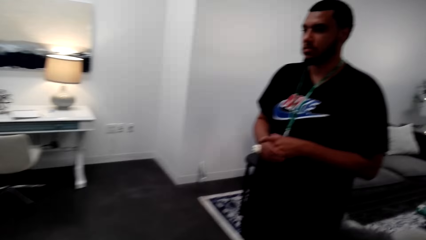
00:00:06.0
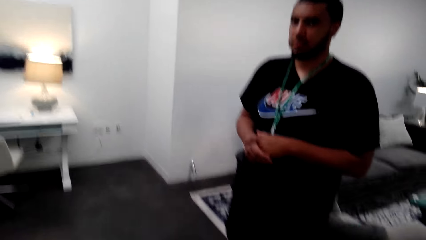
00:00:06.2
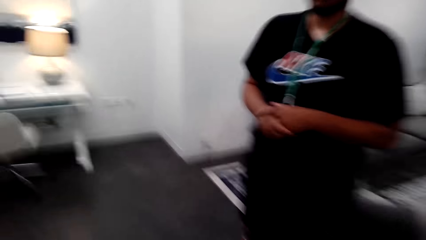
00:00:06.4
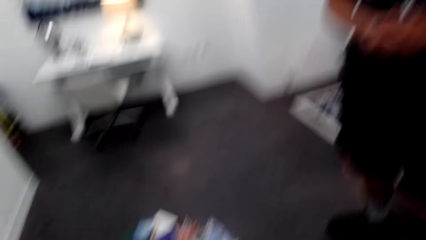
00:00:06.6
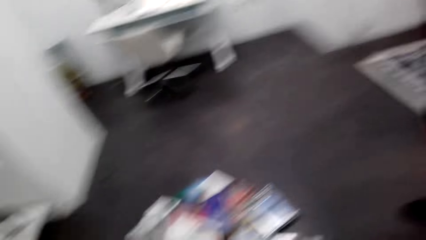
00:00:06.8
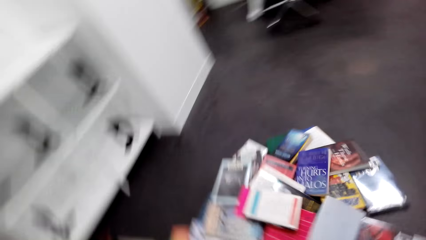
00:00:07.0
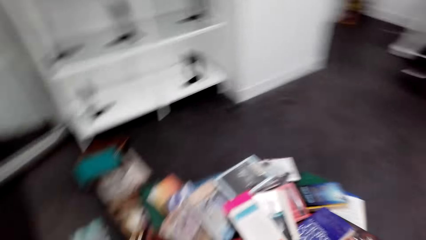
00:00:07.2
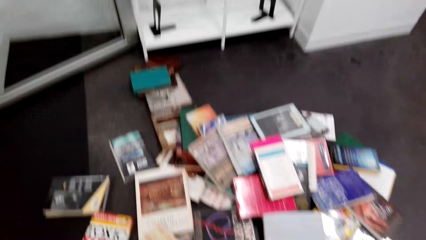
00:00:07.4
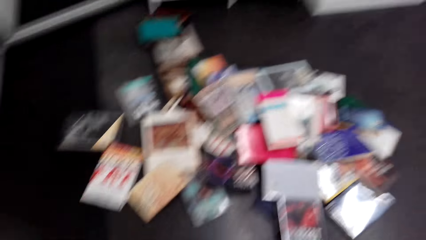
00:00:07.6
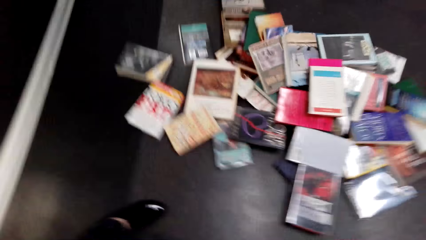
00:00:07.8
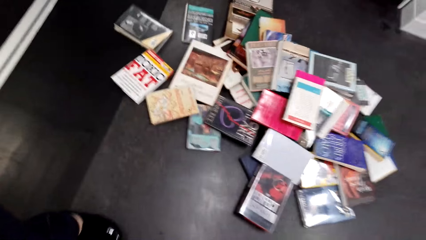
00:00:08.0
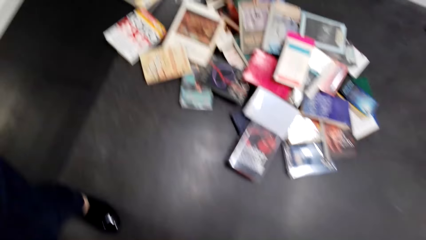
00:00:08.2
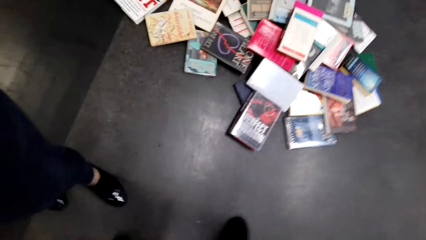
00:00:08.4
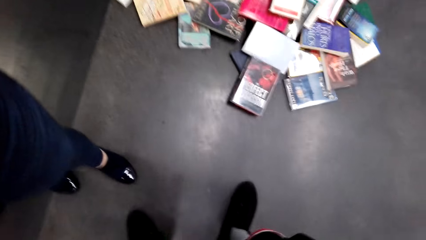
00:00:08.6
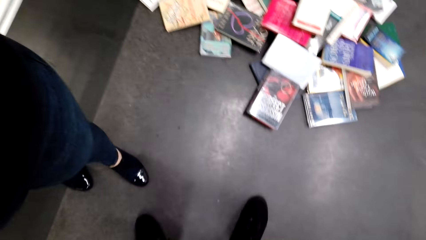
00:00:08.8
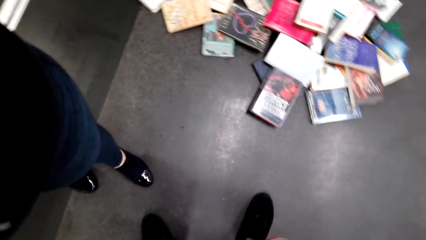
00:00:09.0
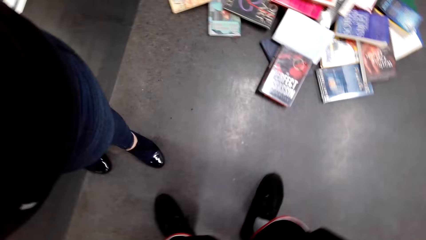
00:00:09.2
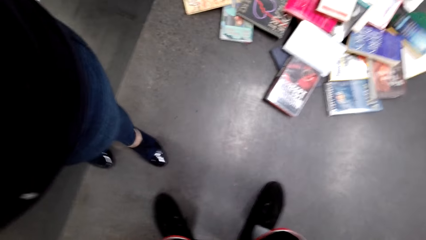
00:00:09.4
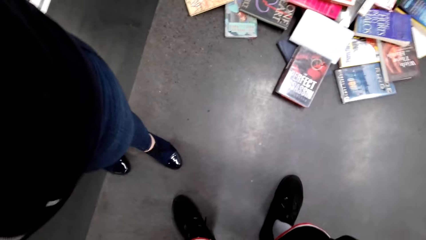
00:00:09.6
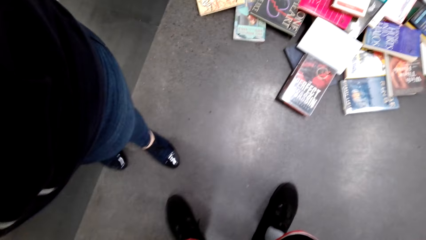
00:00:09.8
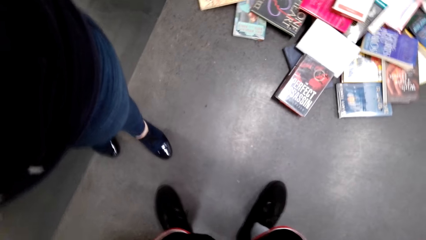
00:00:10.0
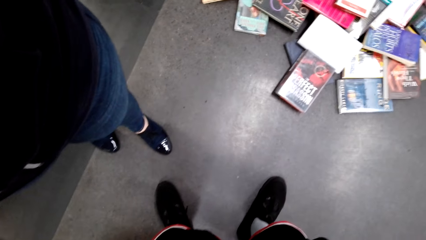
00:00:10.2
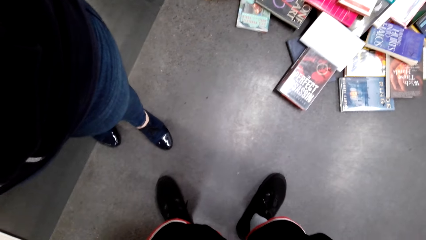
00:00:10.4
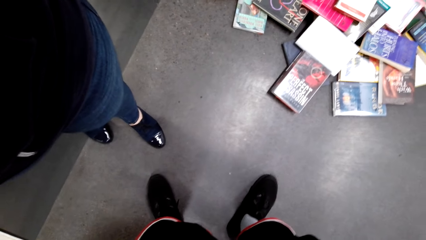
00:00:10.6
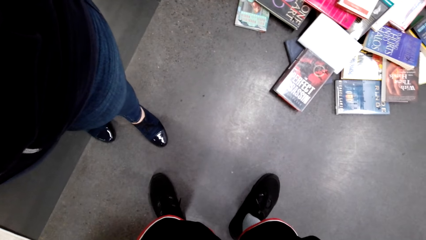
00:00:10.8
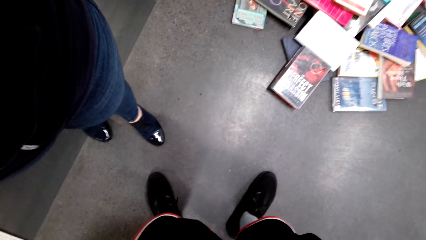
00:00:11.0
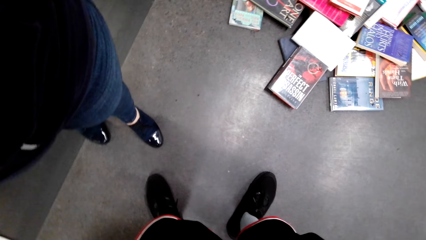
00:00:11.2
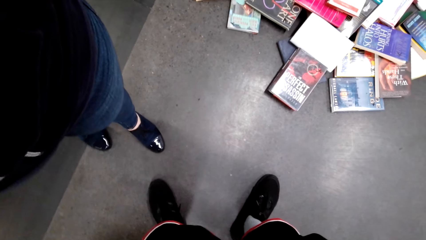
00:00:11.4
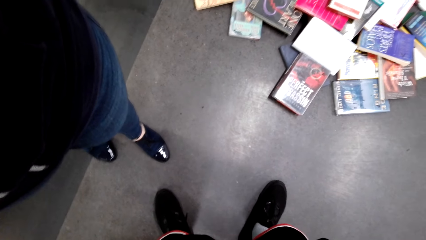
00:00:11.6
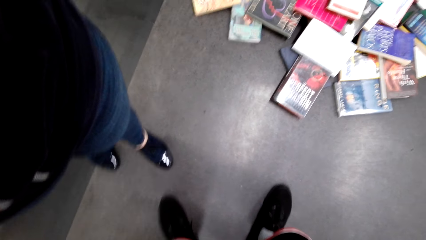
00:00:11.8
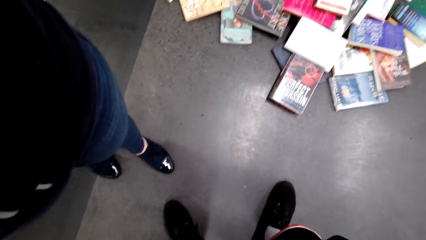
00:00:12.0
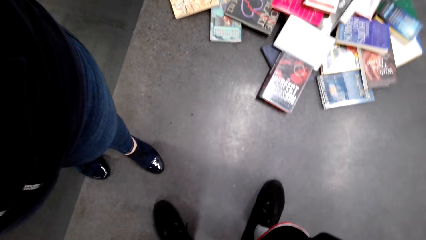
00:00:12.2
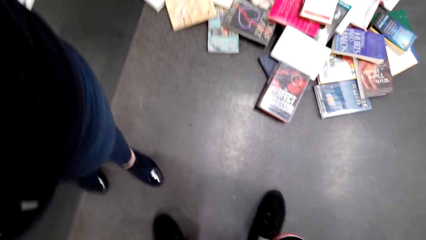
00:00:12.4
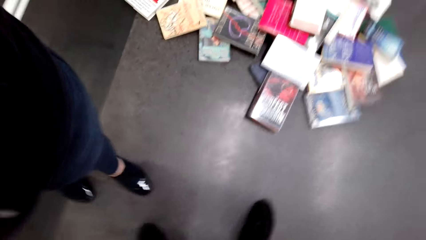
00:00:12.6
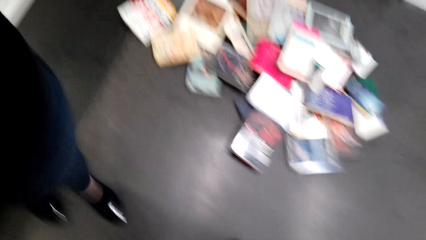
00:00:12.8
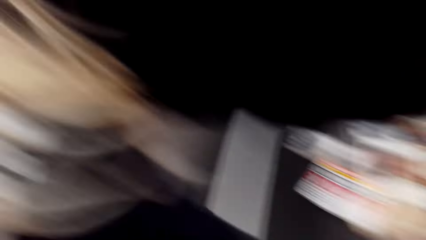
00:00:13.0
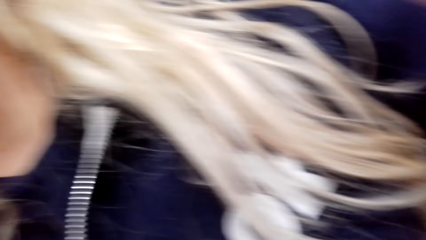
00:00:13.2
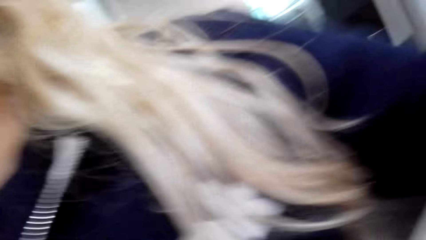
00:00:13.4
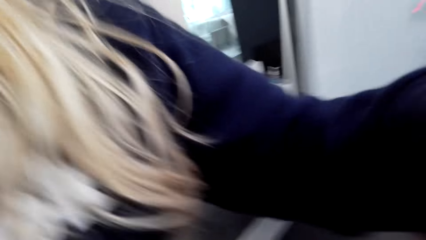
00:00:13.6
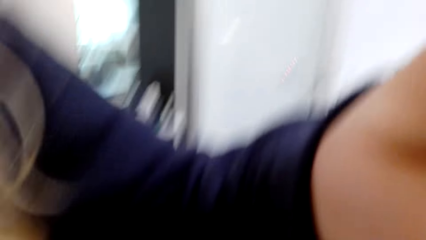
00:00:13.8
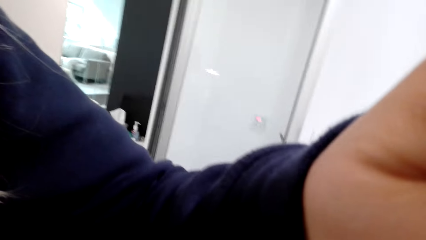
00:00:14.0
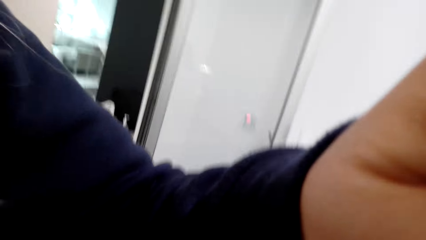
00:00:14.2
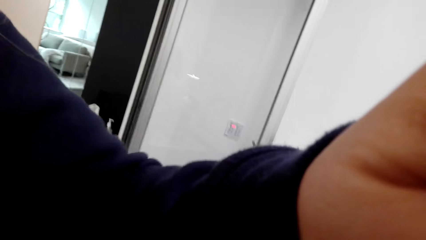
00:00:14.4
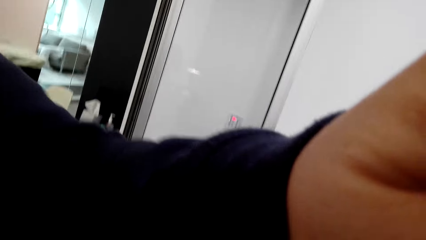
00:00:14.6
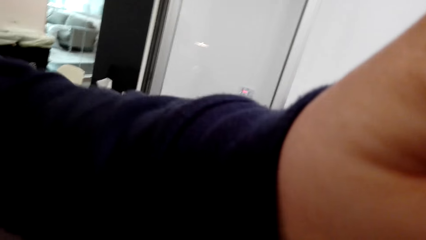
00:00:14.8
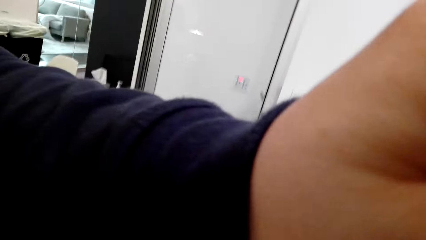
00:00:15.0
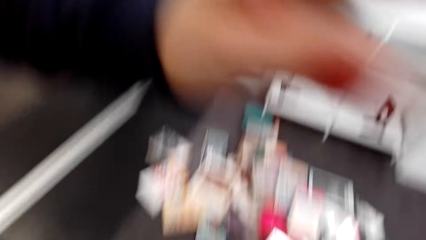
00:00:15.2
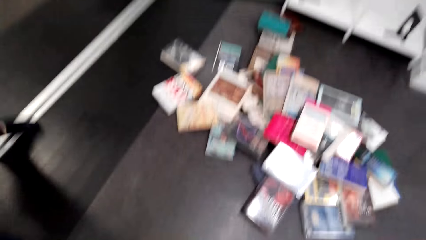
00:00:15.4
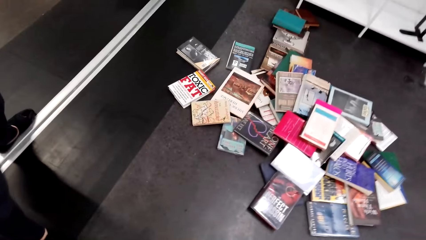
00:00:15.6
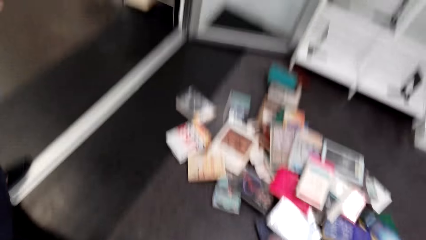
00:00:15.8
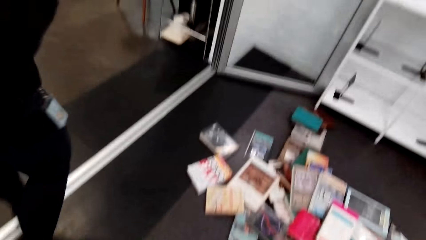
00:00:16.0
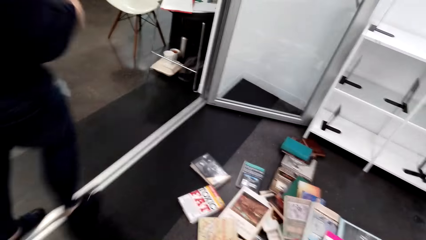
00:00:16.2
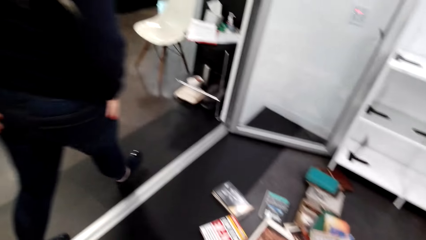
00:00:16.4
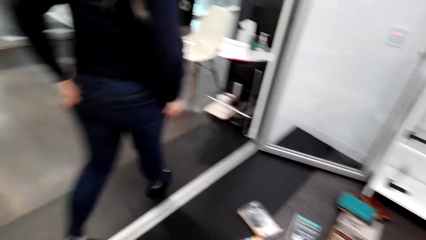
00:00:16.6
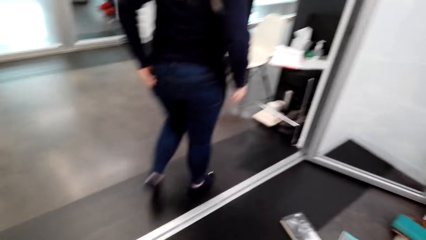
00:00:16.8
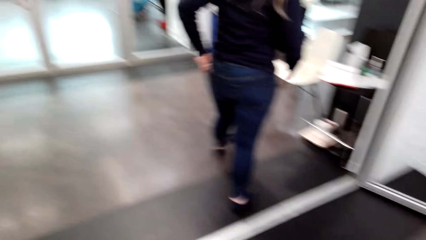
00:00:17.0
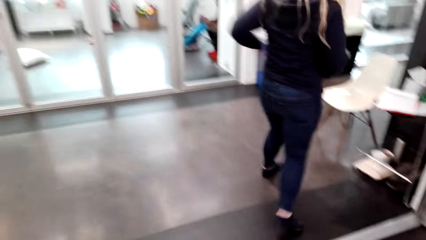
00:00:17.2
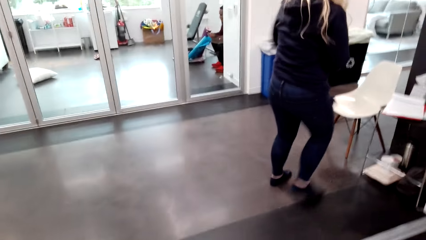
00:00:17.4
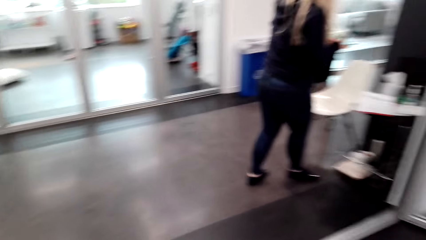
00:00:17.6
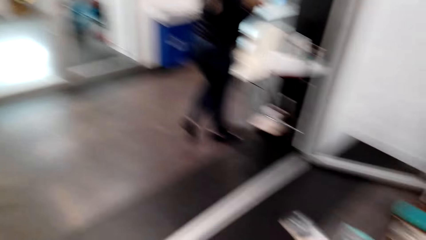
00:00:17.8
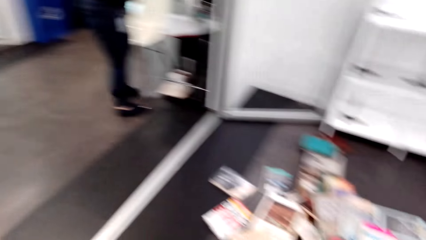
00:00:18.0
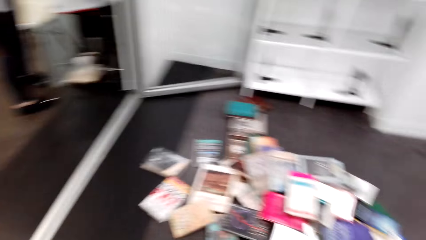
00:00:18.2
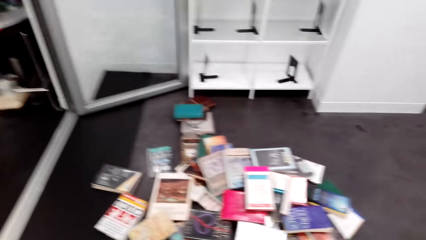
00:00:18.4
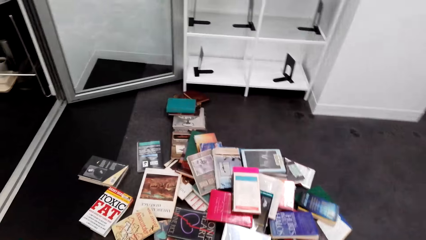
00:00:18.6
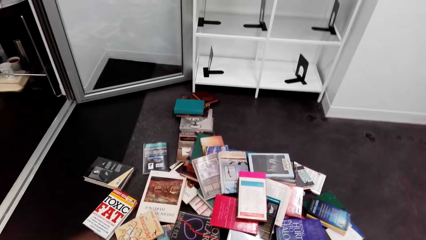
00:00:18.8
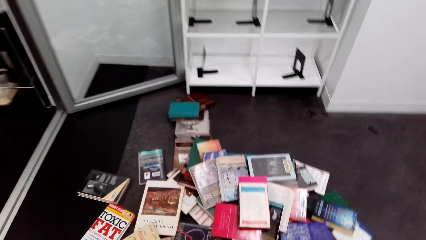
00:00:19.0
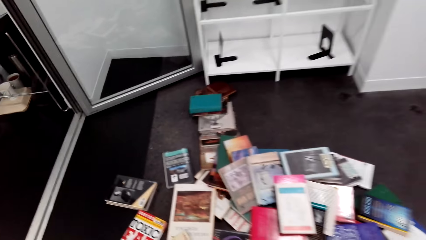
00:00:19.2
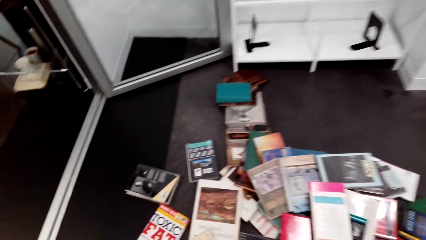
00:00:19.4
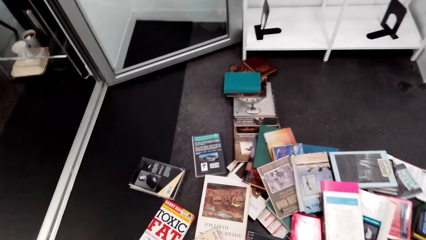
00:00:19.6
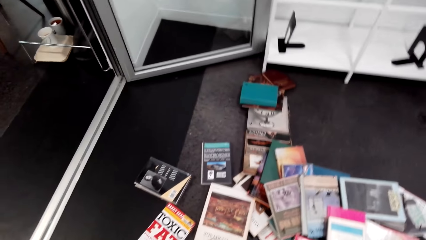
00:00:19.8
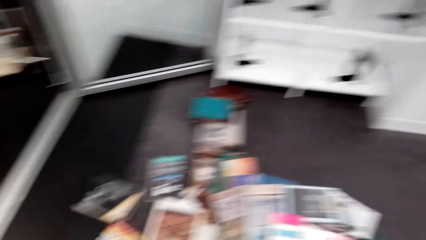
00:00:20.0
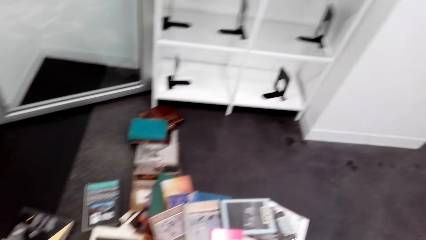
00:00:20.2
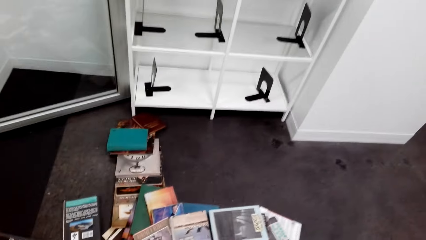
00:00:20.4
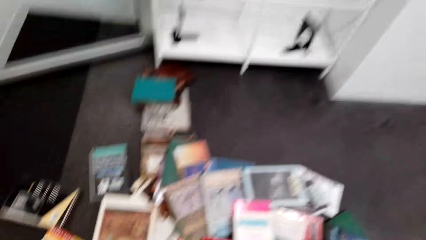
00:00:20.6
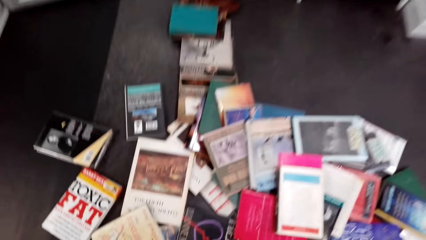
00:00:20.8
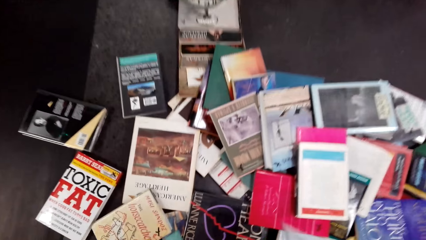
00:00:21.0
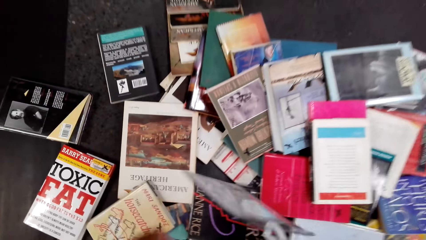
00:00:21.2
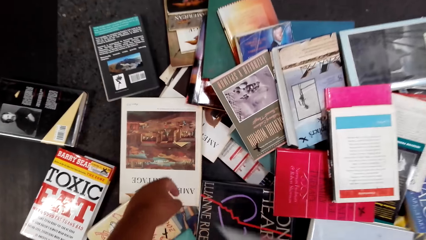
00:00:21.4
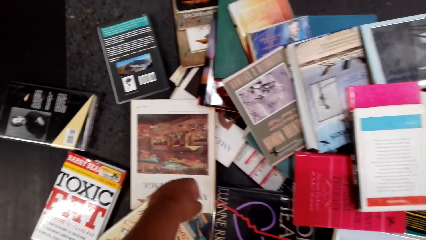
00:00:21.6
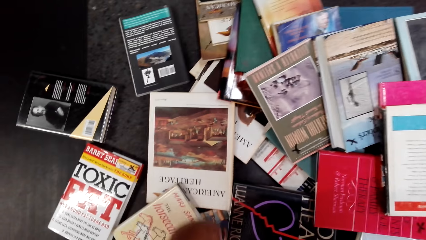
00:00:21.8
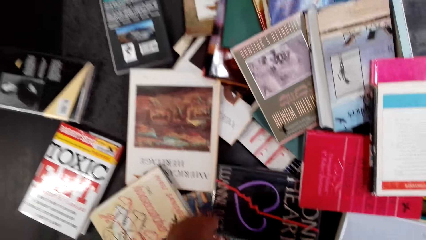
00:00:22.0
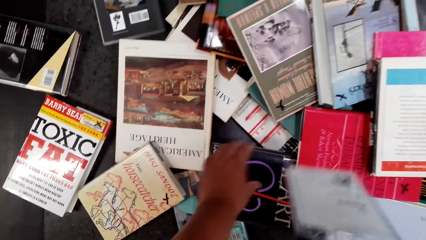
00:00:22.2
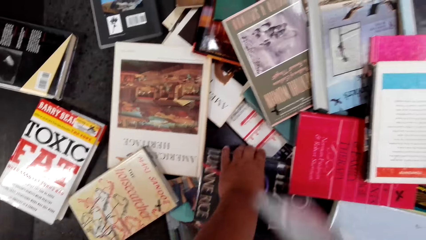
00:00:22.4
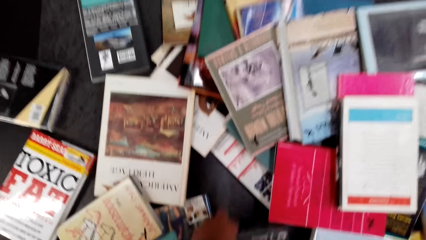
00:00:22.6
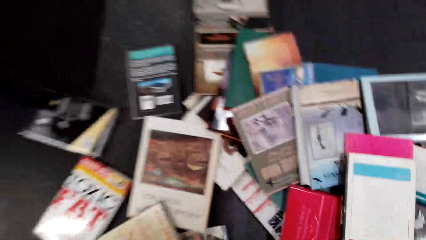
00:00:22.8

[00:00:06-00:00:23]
The camera wearer looks at a person. They look around, walk in the room, and make a step. They look on the floor. They converse with a woman. They look at the woman. The woman moves the left hand. The camera wearer looks at the books on the floor. The woman walks in the room. The camera wearer looks around. They look at the books on the floor. They drop the left hand. They make a step. They look at the books on the floor. They lift the left hand. They look at the books on the floor.
